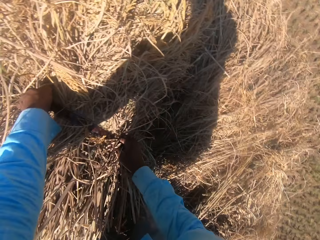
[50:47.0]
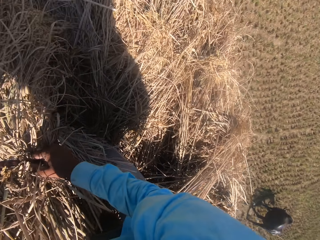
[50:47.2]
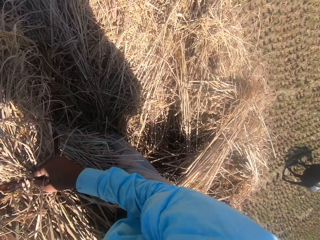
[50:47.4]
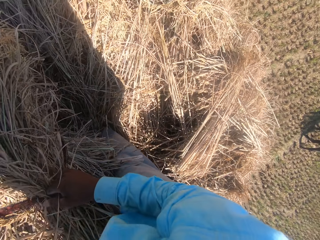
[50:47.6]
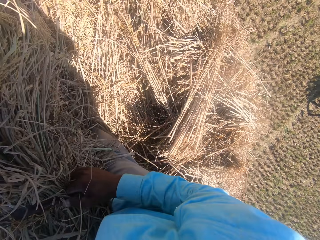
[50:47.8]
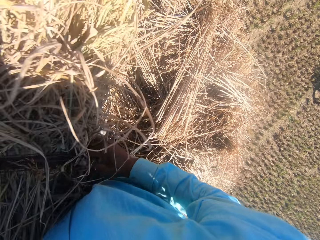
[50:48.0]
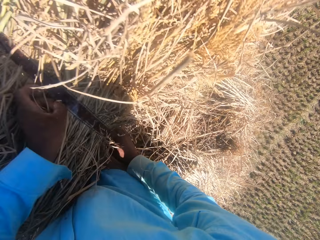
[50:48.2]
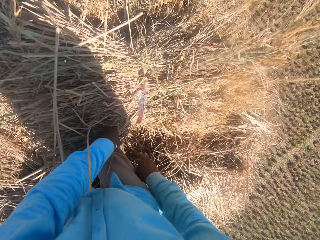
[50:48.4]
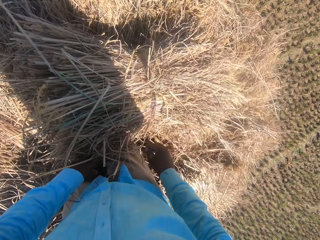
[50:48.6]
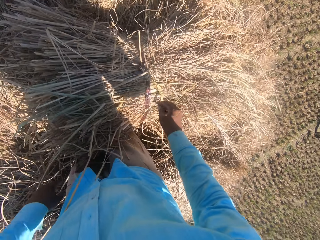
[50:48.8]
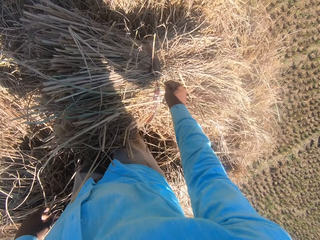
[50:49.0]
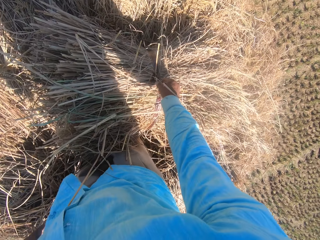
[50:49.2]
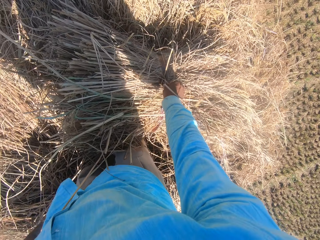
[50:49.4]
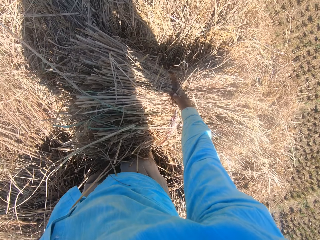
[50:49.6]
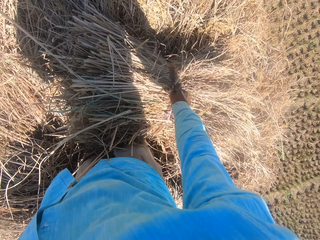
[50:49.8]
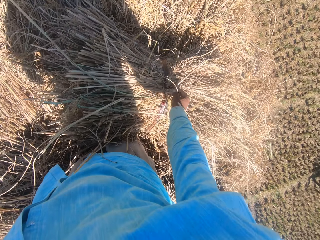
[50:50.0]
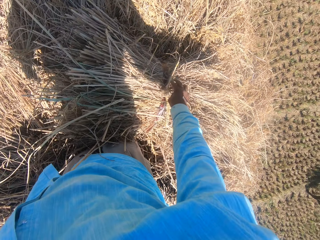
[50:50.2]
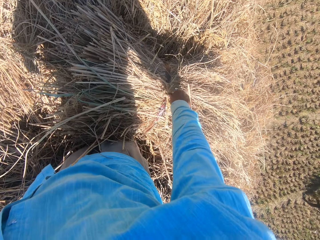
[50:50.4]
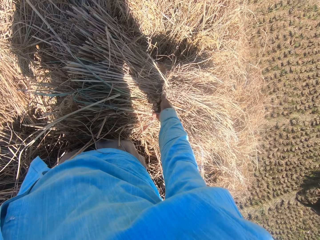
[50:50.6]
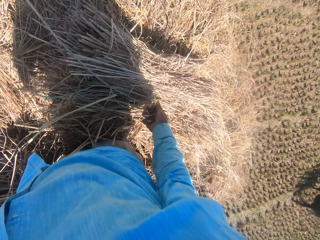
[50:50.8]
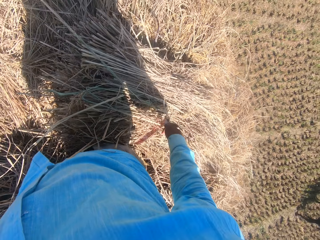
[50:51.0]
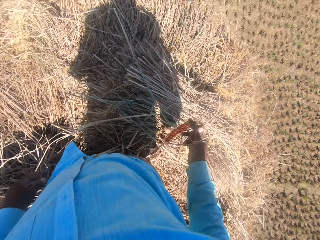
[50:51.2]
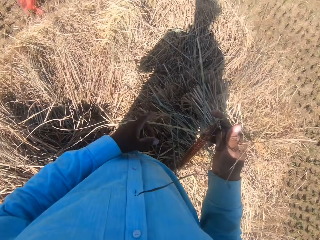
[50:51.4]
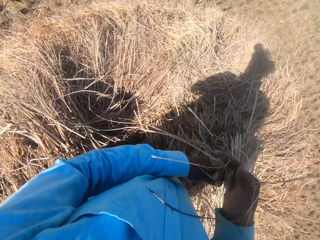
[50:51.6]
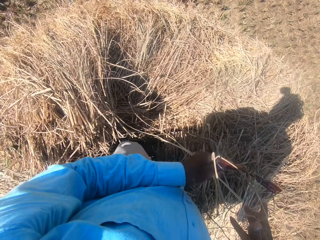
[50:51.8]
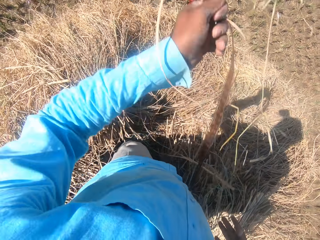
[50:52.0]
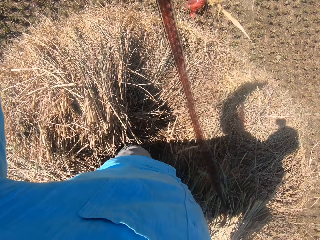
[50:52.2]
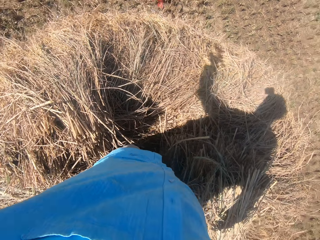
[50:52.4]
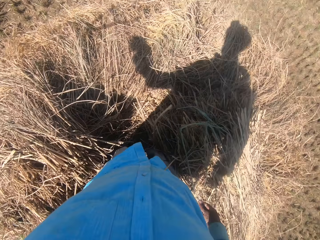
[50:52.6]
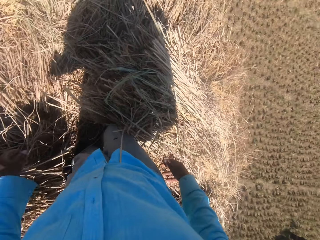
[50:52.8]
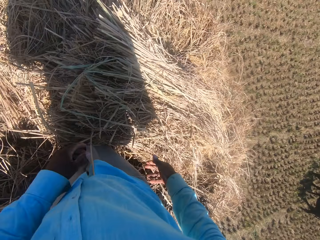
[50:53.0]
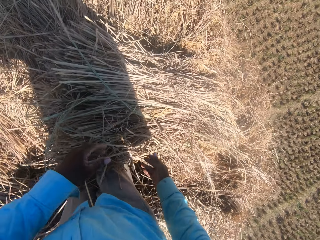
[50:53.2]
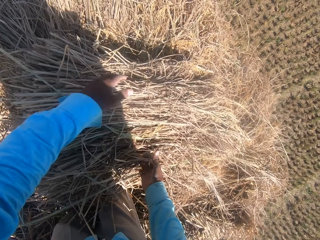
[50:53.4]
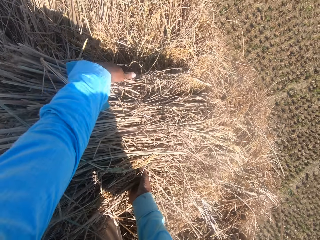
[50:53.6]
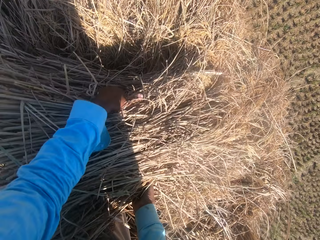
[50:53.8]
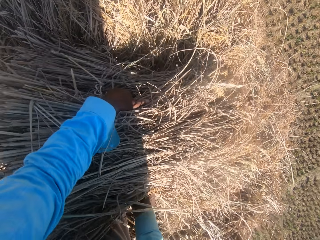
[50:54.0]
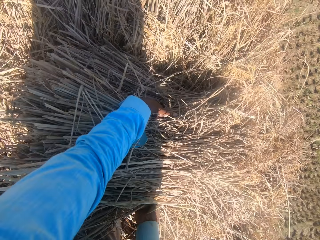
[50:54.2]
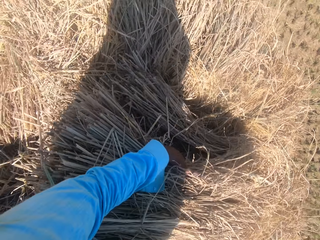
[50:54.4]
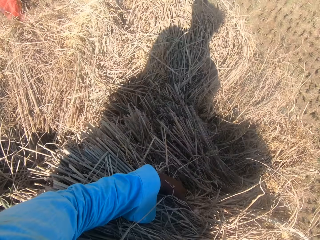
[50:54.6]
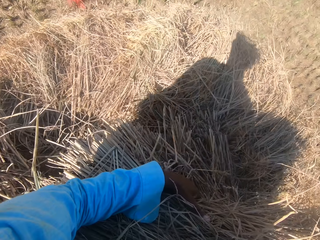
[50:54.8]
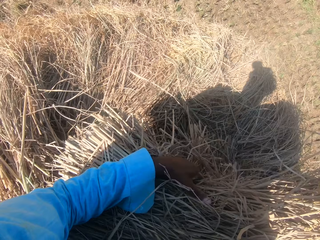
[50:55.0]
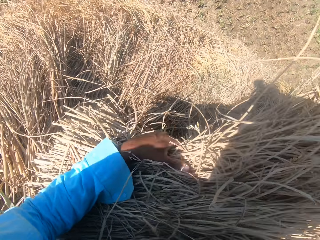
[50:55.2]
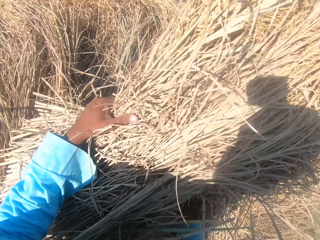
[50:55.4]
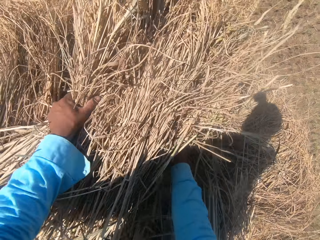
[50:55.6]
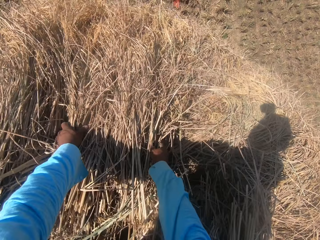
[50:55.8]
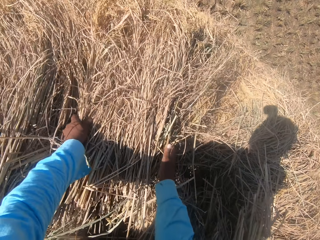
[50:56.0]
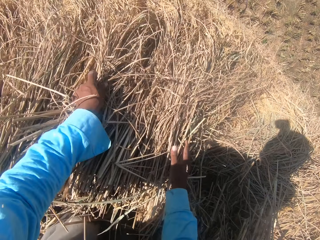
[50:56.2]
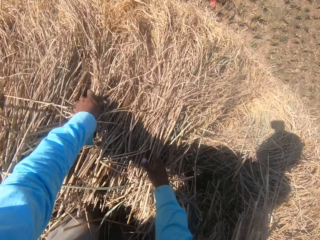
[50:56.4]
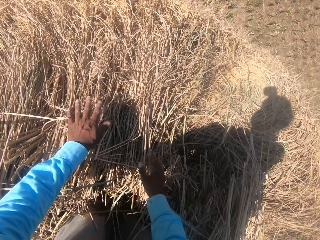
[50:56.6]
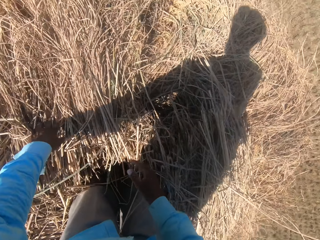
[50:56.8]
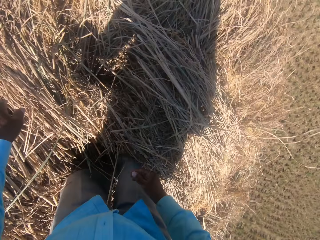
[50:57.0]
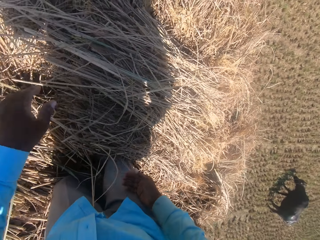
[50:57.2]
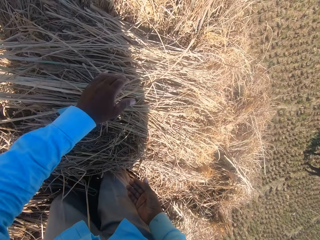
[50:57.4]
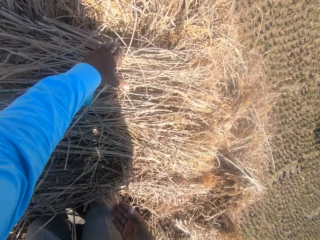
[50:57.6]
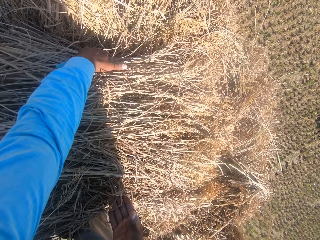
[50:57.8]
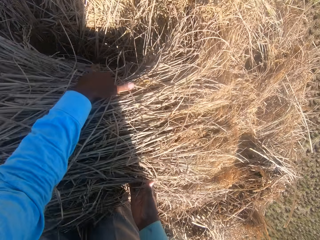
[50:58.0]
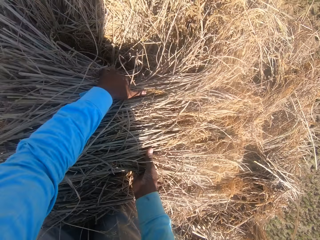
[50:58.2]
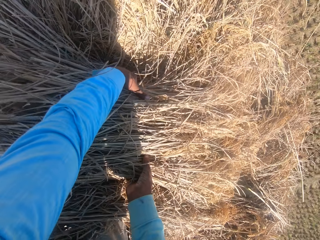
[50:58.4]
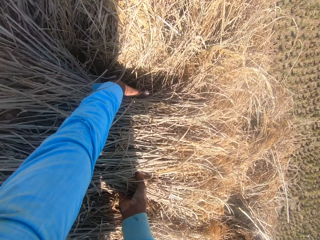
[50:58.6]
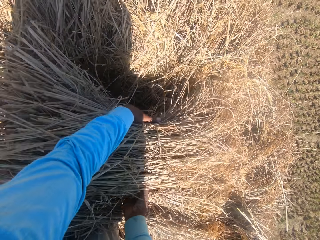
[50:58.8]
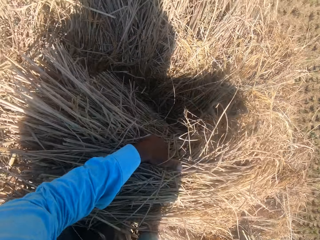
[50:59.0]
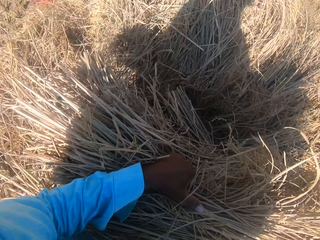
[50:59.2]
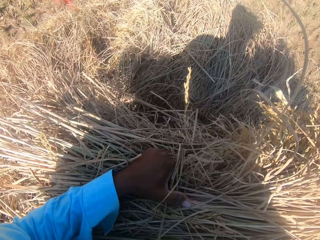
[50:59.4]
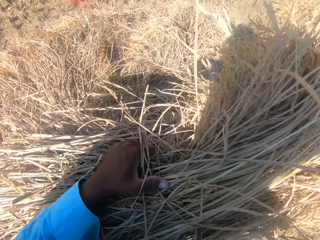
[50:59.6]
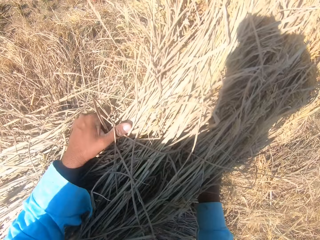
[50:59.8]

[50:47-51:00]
The camera wearer places the dry grass on the heap. They untie the rope on the stack of dried grass straws. They pull the rope from the stack of dried grass straws. They drop the rope on the field. They arrange the stack of dried grass straws on the heap. They pick the dry grass. They converse with a man. They place the dry grass on the heap. They pick the dry grass.

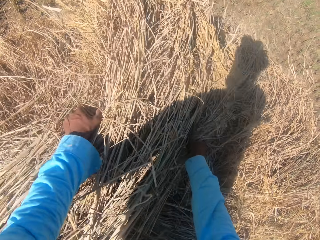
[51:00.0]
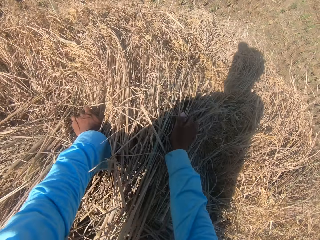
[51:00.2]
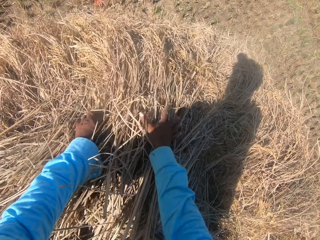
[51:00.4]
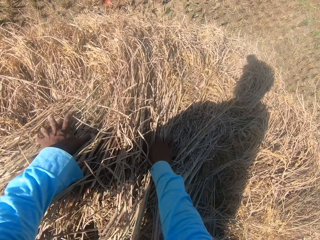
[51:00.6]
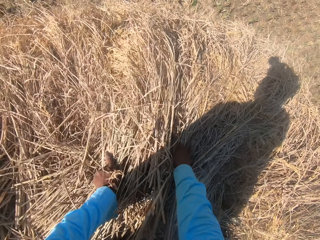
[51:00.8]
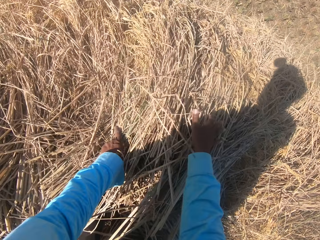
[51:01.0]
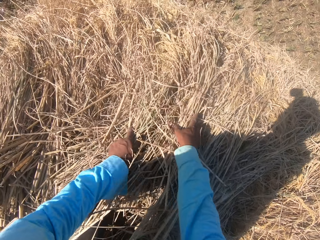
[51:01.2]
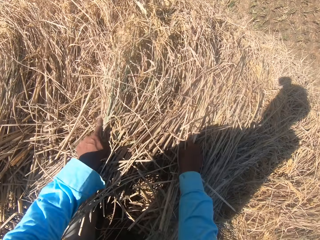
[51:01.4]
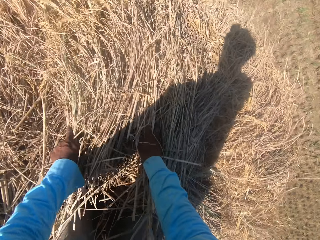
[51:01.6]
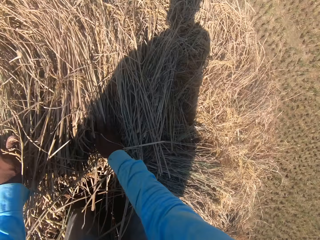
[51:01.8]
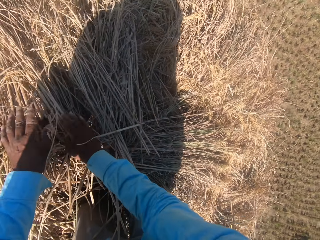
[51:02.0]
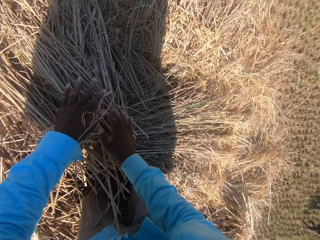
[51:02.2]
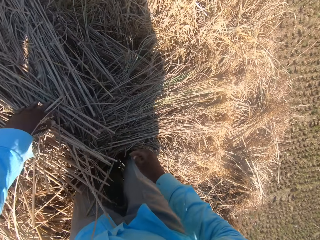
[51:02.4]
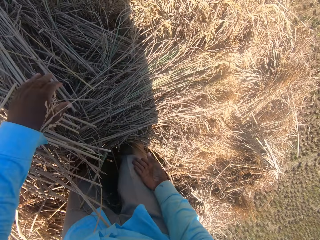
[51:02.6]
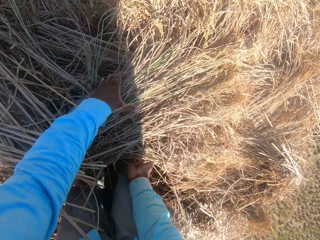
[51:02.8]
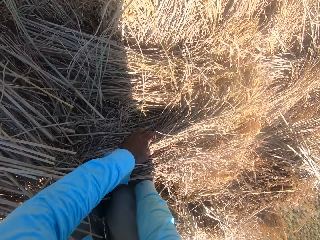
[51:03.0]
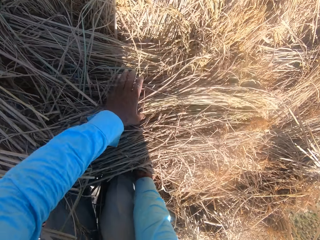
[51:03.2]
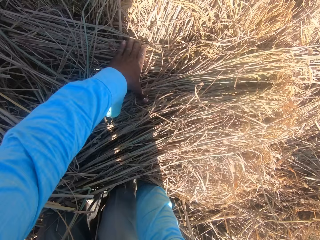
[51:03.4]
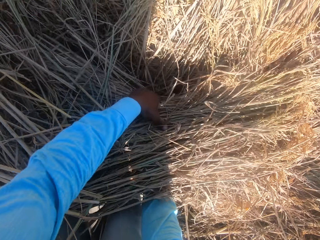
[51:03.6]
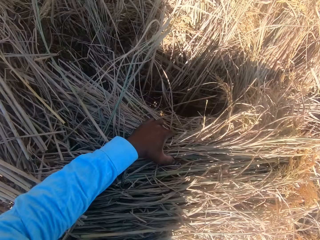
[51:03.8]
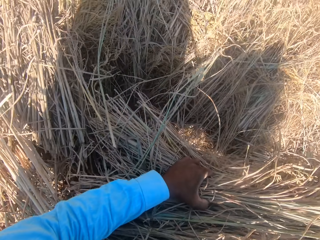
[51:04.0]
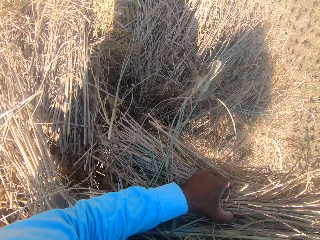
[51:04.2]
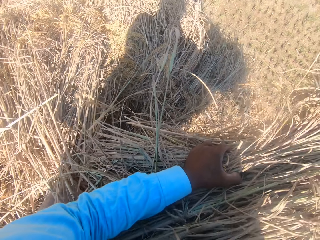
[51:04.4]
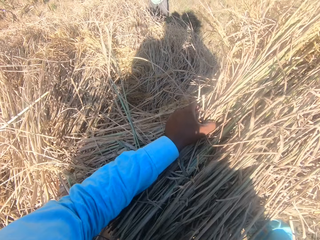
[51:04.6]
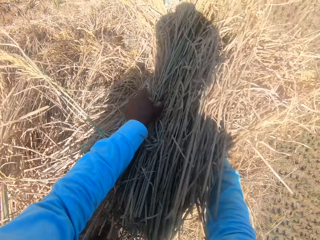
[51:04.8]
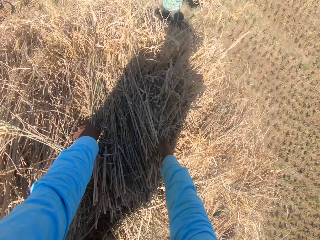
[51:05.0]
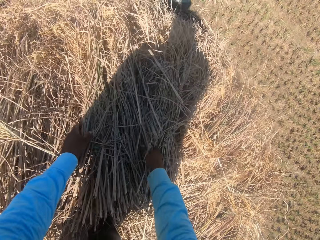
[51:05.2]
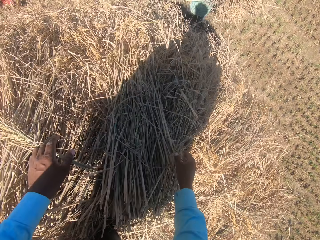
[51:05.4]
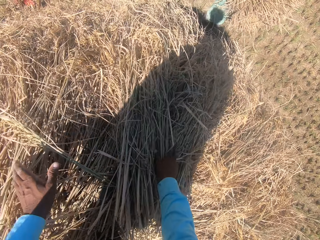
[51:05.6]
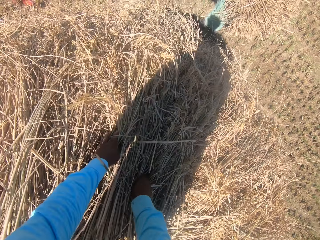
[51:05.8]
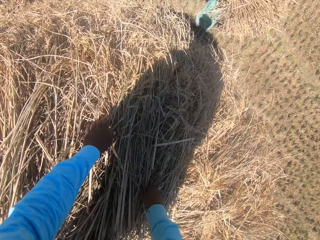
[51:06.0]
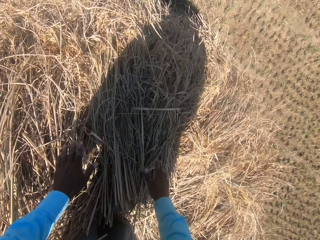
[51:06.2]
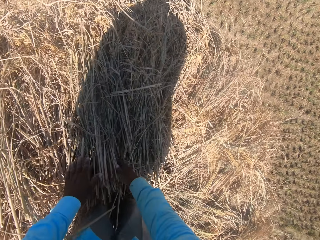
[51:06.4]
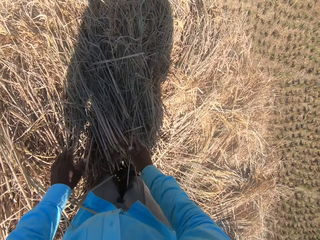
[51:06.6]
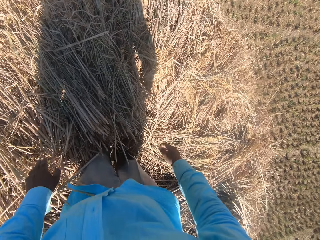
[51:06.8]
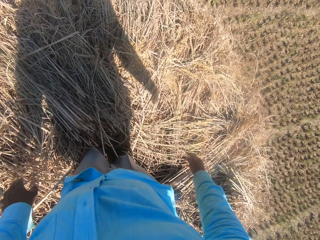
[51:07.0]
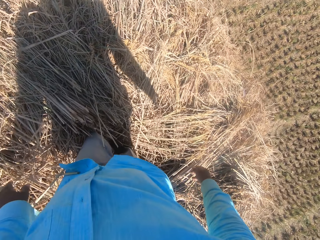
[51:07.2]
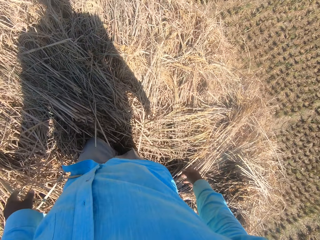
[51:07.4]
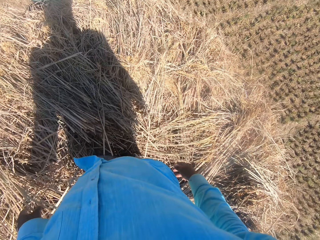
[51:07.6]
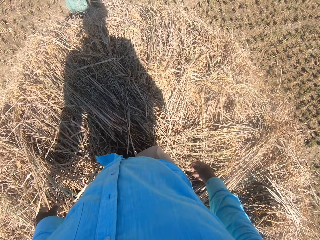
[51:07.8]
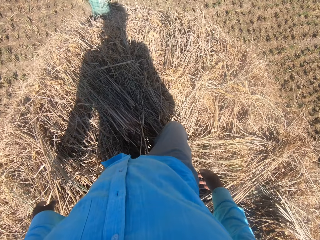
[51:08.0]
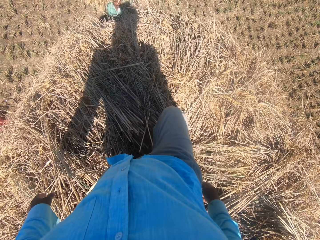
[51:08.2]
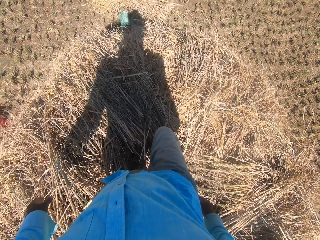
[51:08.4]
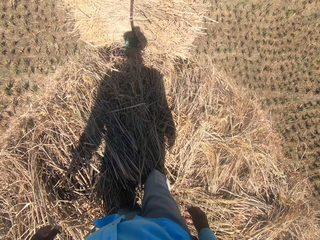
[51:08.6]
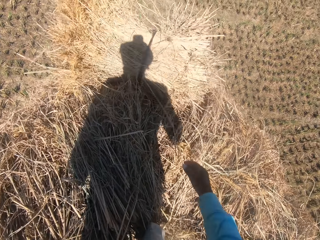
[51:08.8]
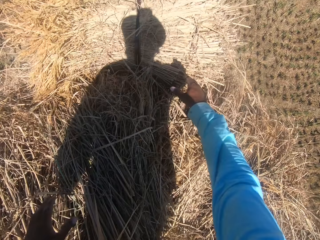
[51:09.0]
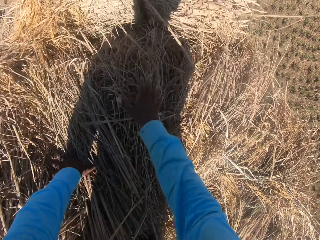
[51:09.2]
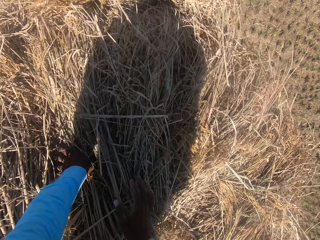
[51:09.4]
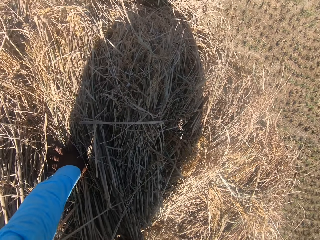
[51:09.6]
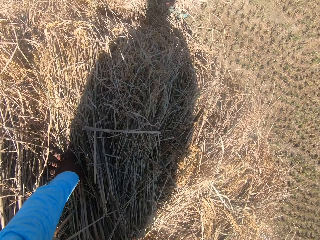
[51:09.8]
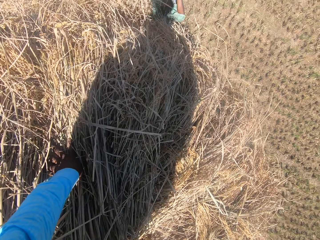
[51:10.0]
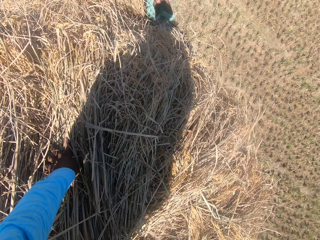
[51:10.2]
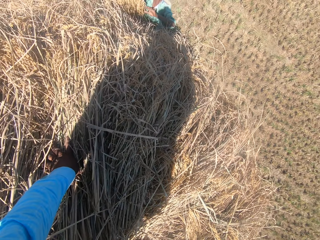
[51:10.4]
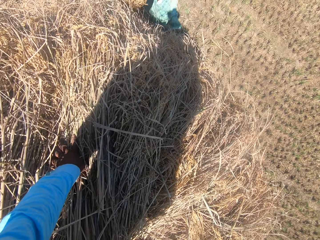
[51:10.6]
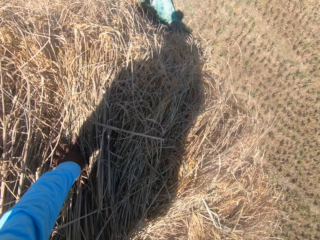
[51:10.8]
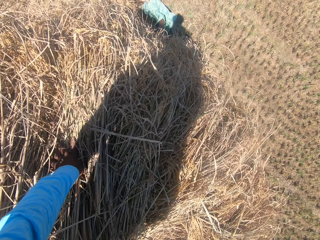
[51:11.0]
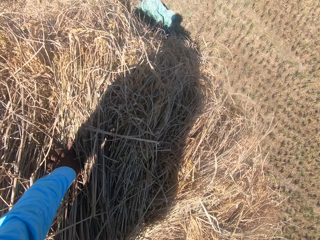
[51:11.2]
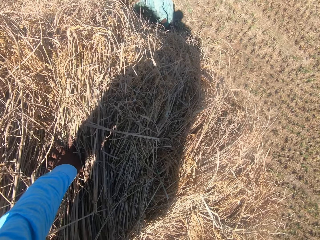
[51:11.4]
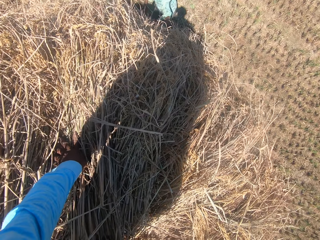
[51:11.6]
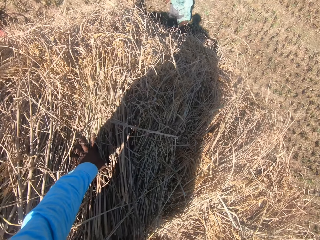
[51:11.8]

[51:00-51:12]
The camera wearer places the dry grass on the heap. They spread the dry grass. They pick the dry grass. The man carries another stack of dried grass straws on his head and stands in front of the camera wearer. The camera wearer places the dry grass on the heap. The man throws the stack of dried grass straws towards the camera wearer. The camera wearer attempts to collect the stack of dried grass straws from the man. They look at the stack falling from the heap.
